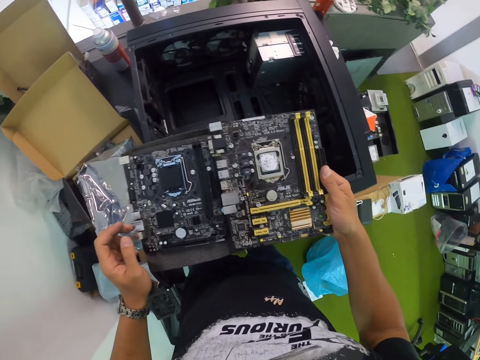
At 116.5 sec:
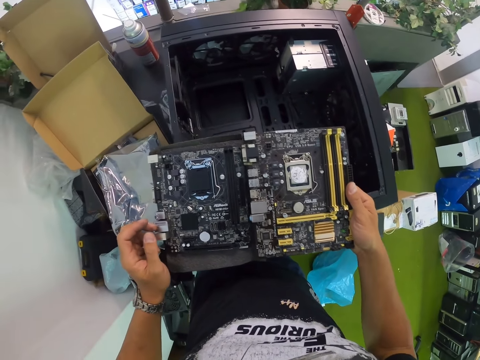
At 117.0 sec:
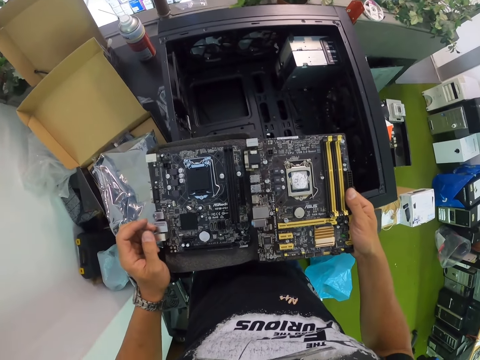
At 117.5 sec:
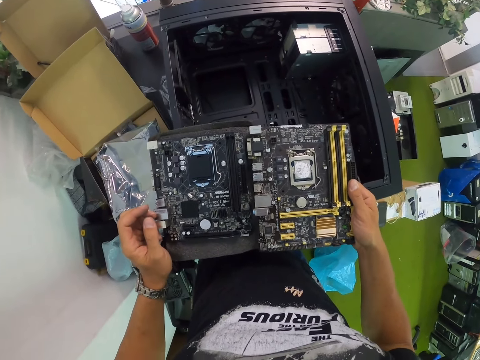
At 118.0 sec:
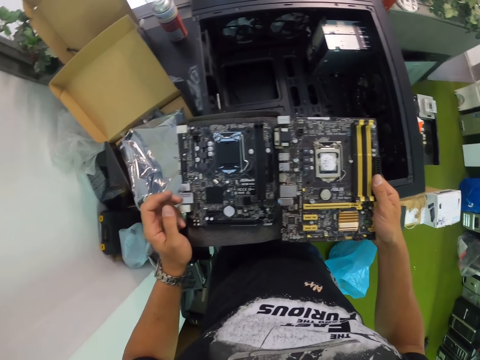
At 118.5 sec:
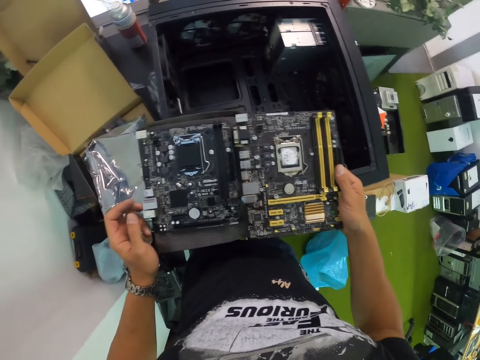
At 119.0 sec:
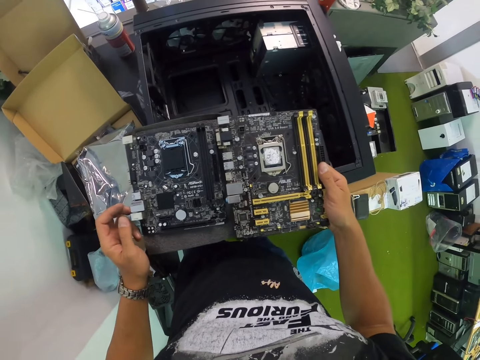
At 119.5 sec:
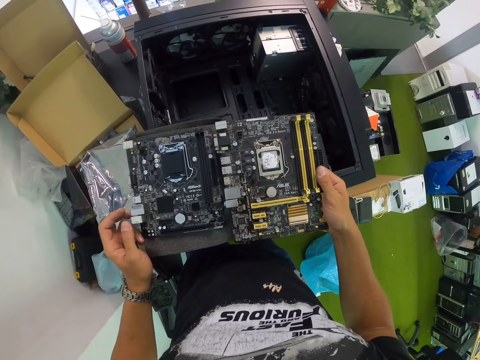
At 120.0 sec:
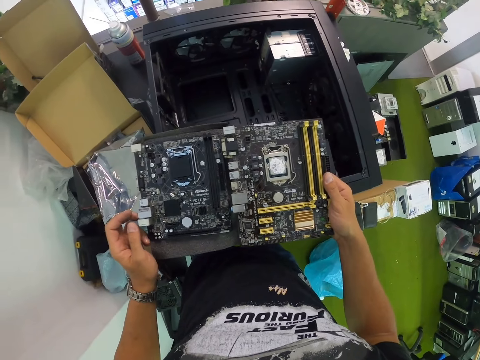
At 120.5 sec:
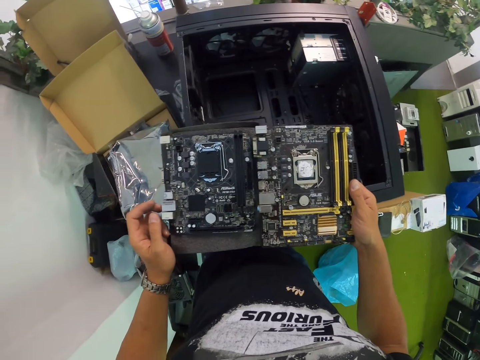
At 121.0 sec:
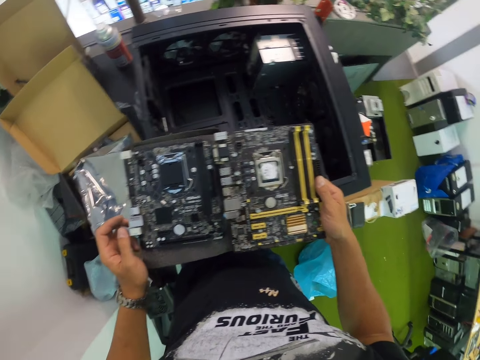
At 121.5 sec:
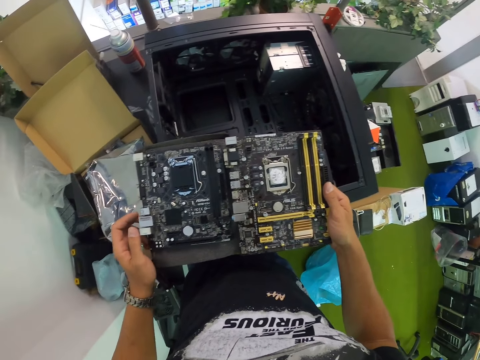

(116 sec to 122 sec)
The camera wearer stares at the two motherboards.

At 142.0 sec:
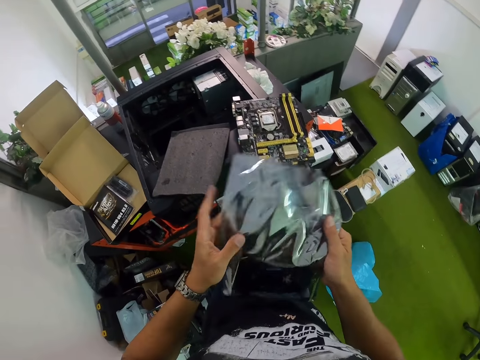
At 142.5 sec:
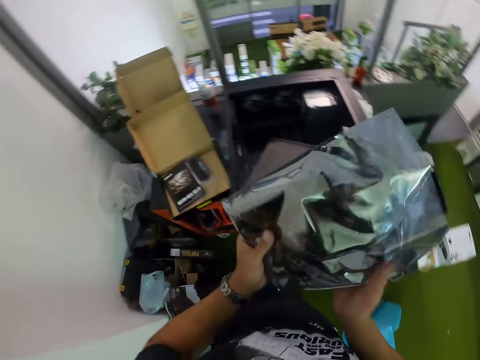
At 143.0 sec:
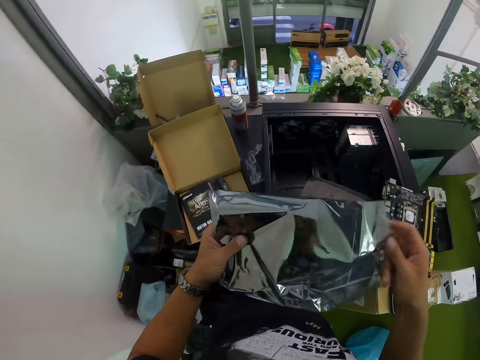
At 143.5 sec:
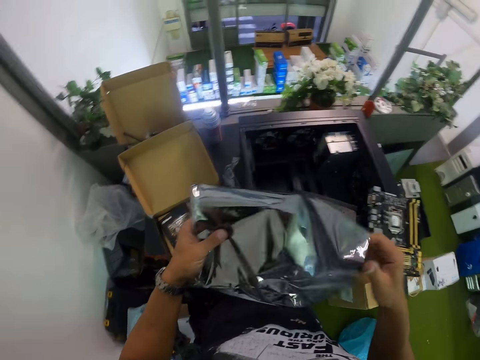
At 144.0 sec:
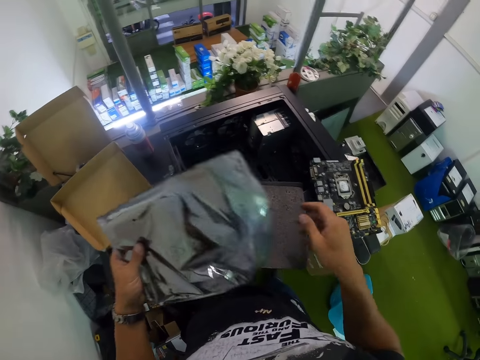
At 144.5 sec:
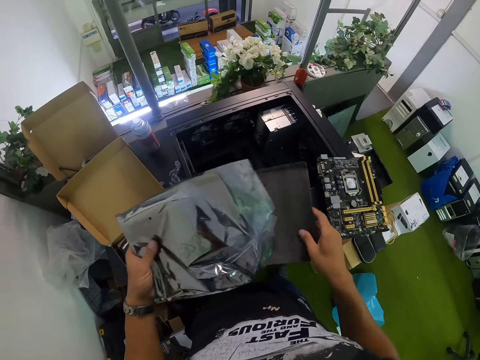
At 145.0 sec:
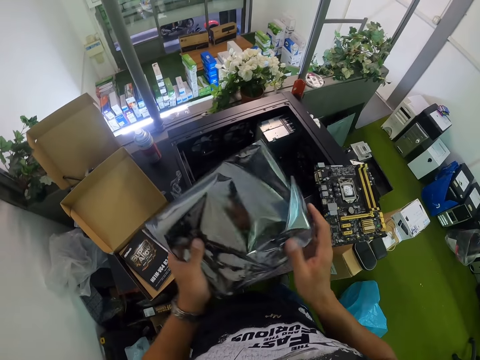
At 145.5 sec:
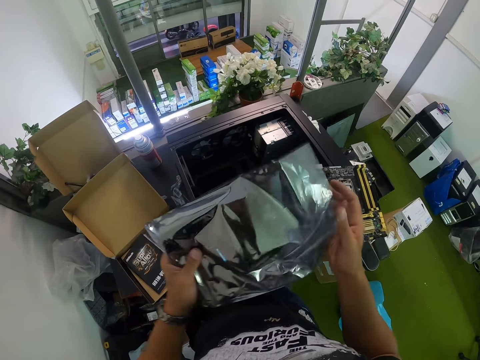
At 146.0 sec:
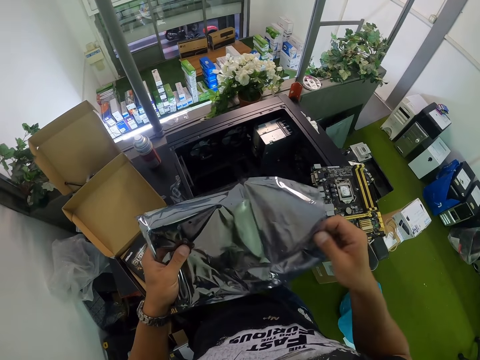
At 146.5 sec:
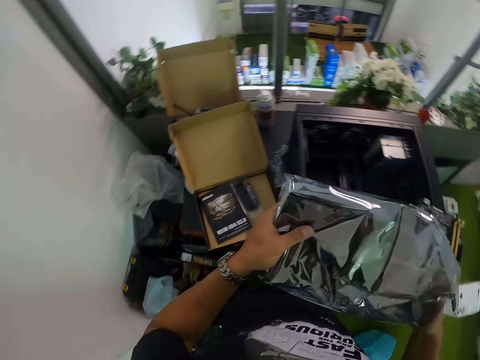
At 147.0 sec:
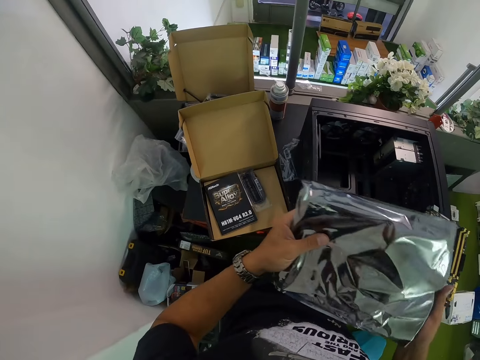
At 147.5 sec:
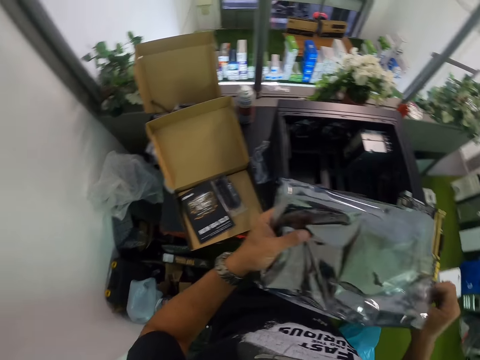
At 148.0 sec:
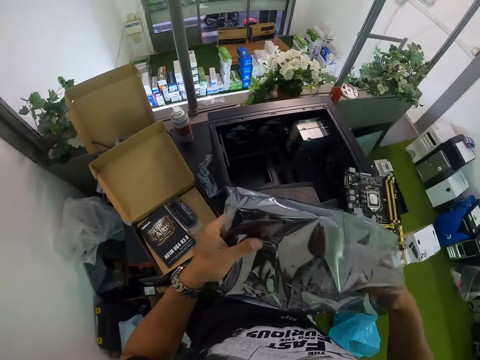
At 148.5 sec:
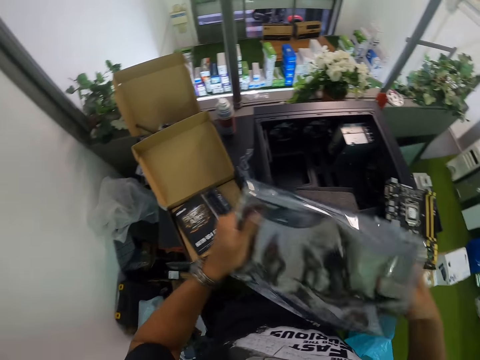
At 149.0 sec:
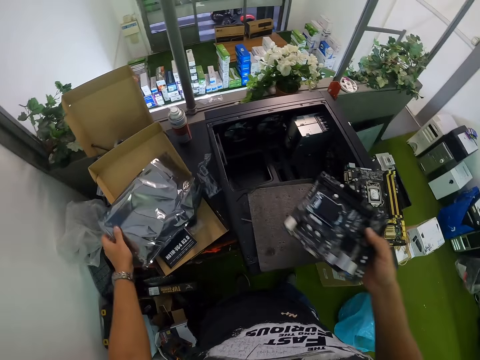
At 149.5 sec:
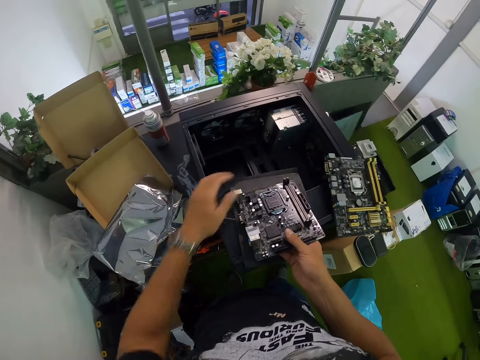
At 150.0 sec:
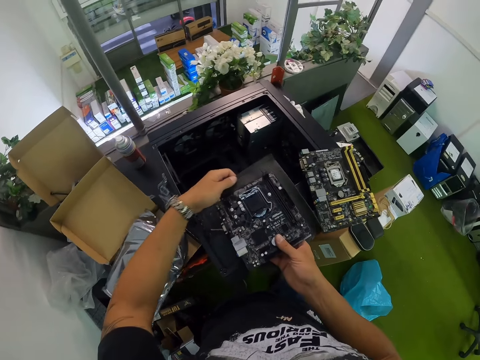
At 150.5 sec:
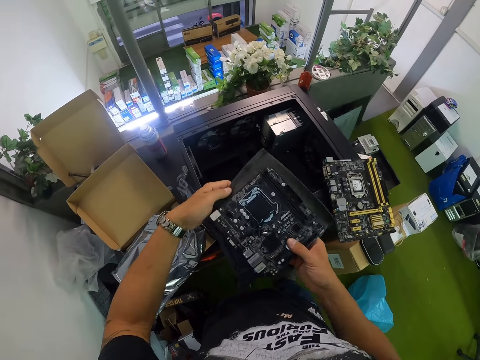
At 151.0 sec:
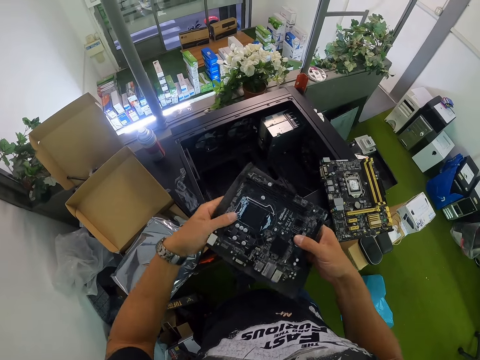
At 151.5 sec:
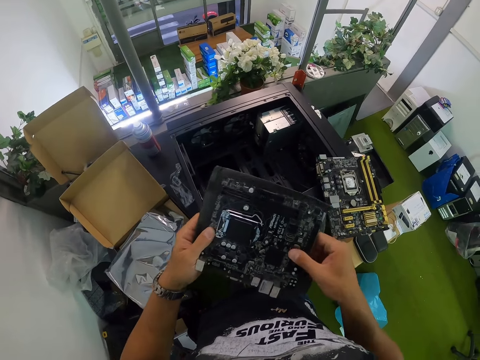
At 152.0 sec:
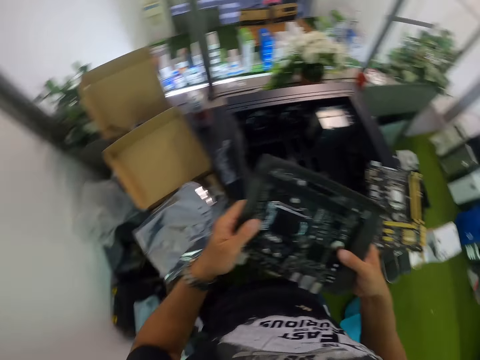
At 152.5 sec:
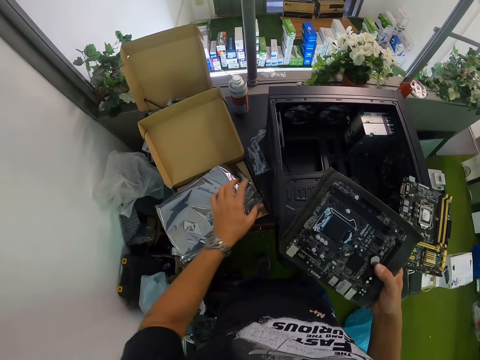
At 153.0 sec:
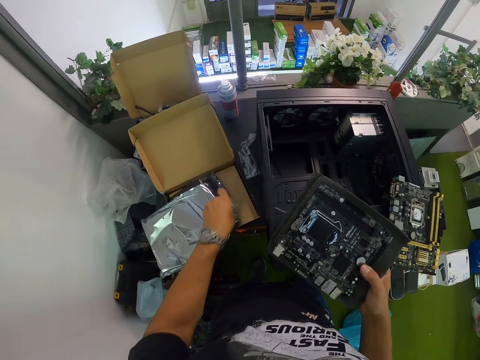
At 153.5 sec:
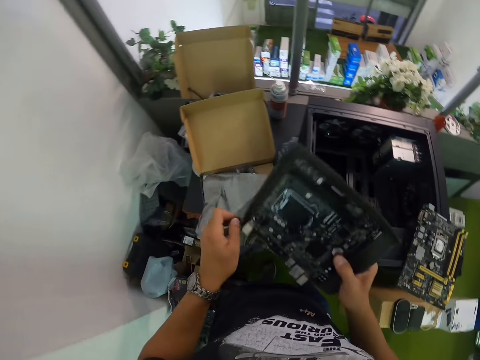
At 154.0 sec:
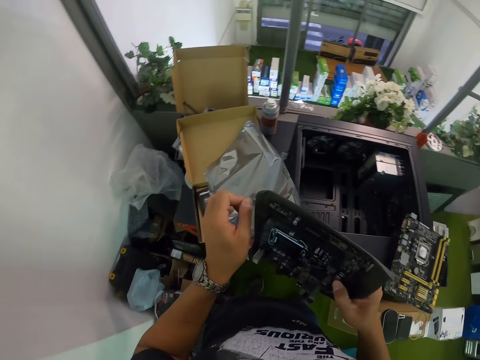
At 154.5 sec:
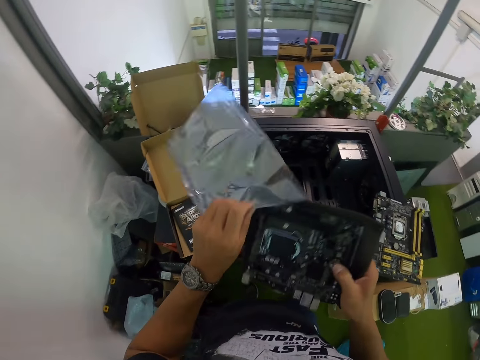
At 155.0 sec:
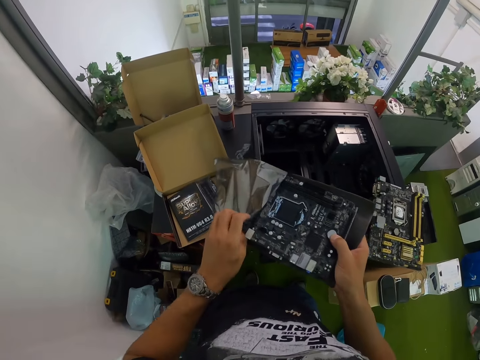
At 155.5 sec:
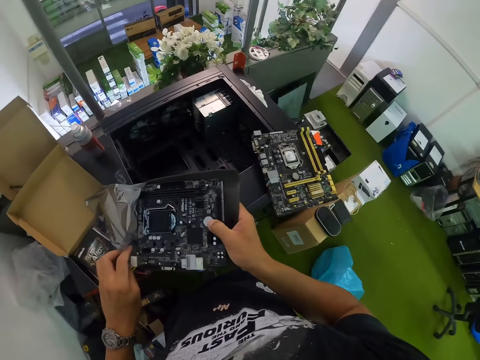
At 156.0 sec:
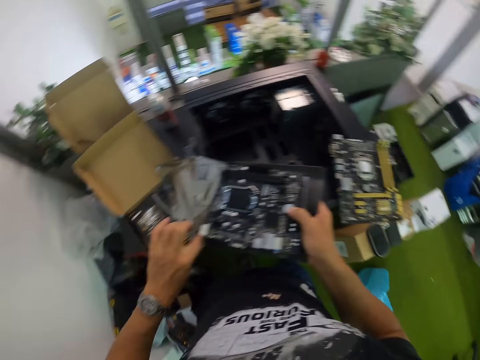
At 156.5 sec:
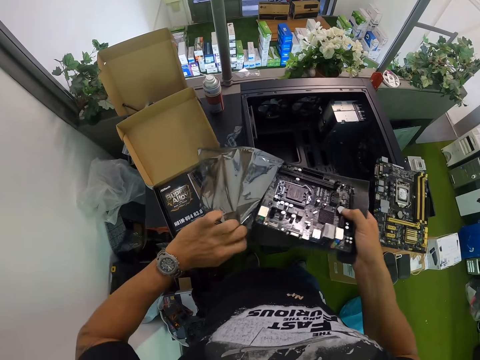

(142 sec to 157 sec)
The camera wearer touches the foil on the desktop on the table with his right hand. He removes the motherboard or printer part from the motherboard case or polythene bag with his right hand. He drops the case on the motherboard pack with his left hand. He drops the motherboard in his right hand on the foil on the desktop. He picks up the foil on the desktop with his left hand. He holds the printer part. He picks up the motherboard case from the motherboard pack with his left hand. He puts the motherboard with the foil in his right hand into the motherboard case in his left hand.

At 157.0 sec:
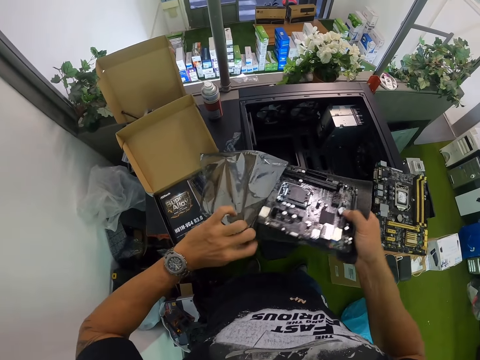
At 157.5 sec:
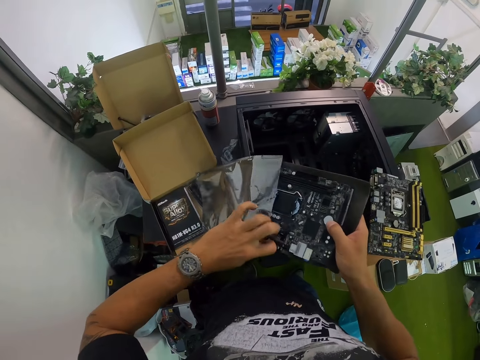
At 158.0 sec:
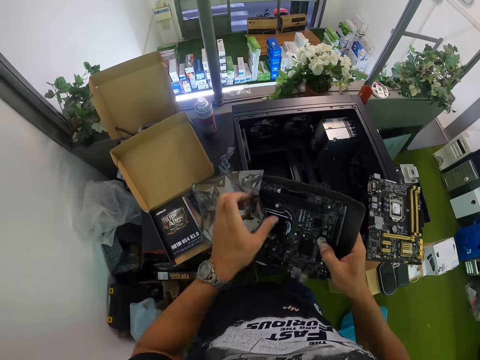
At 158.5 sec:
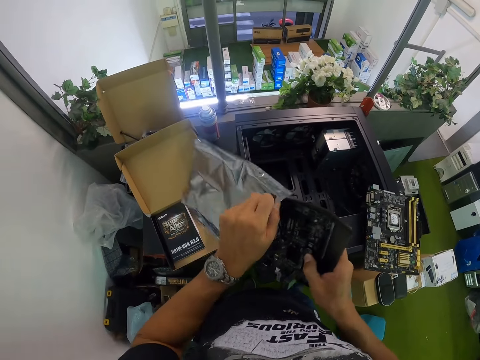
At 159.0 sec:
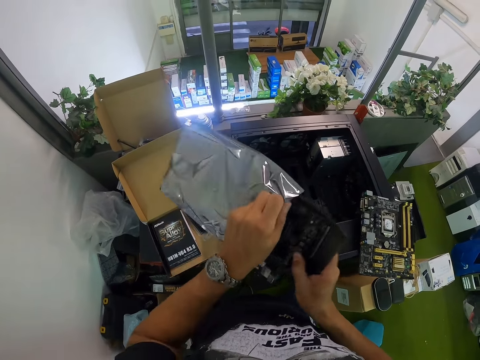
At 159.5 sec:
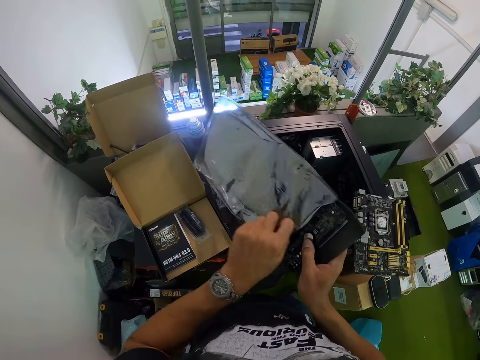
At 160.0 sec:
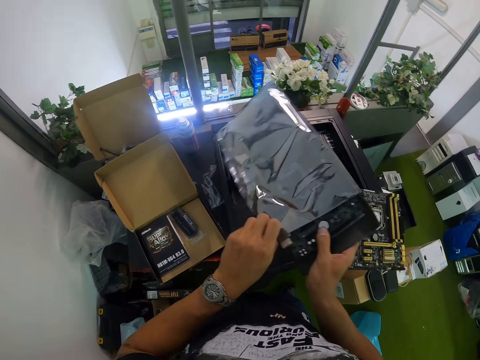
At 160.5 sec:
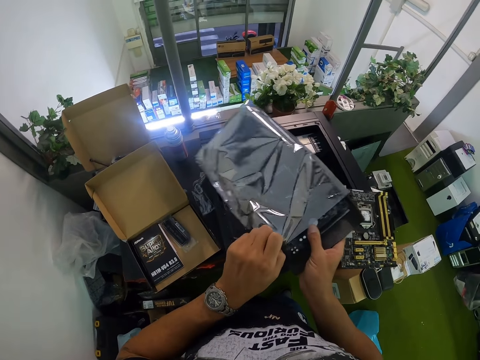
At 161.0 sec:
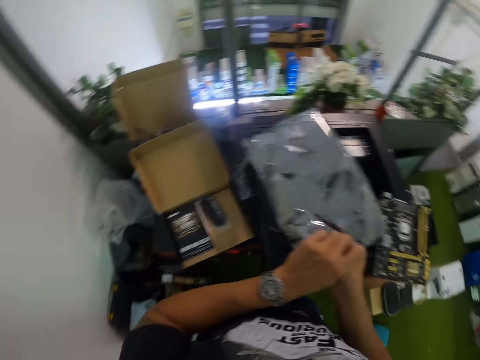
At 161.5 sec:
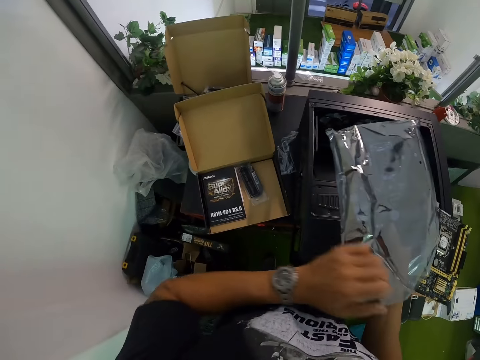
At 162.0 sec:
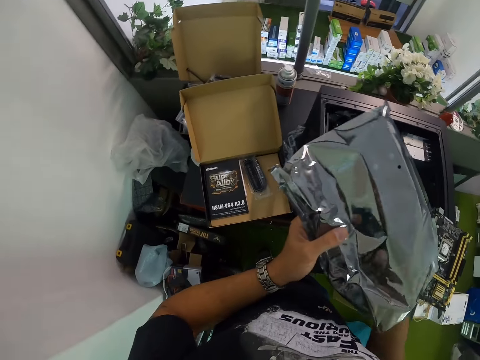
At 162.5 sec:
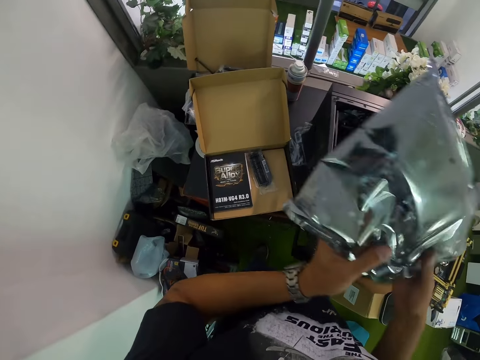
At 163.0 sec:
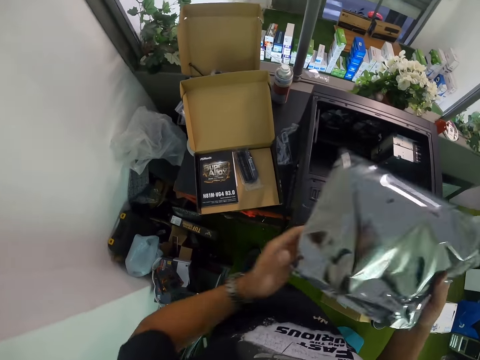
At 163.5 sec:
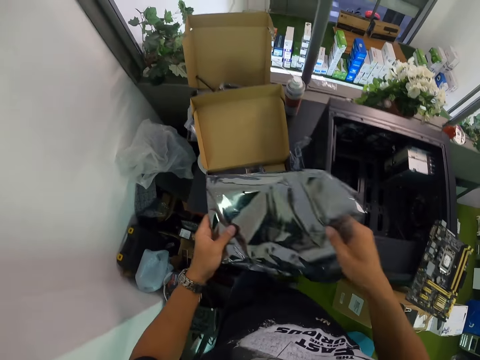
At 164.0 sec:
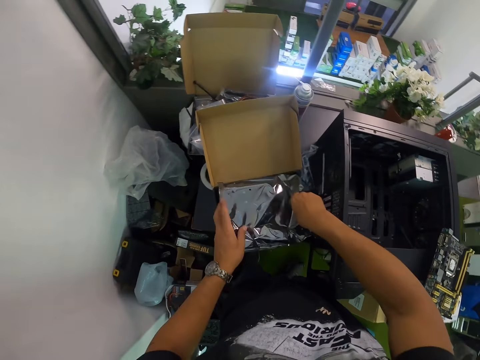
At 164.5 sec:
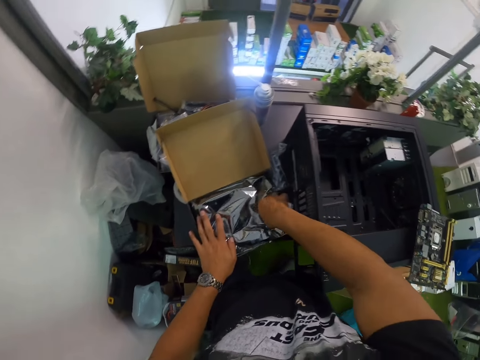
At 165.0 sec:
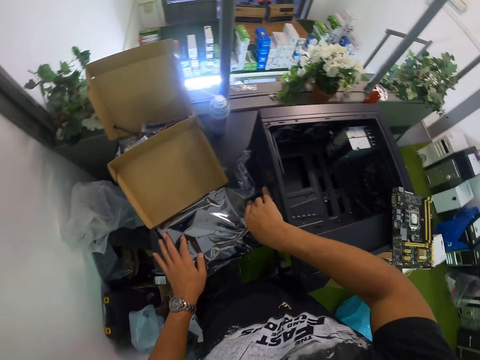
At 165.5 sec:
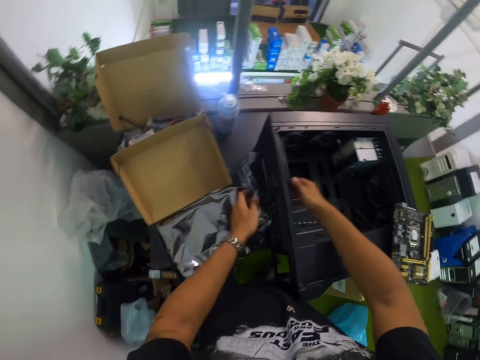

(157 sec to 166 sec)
The camera wearer drops the motherboard on the motherboard pack with both hands. They put a polythene bag in the carton.
